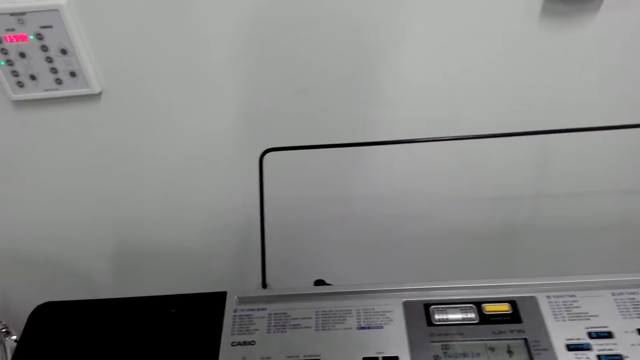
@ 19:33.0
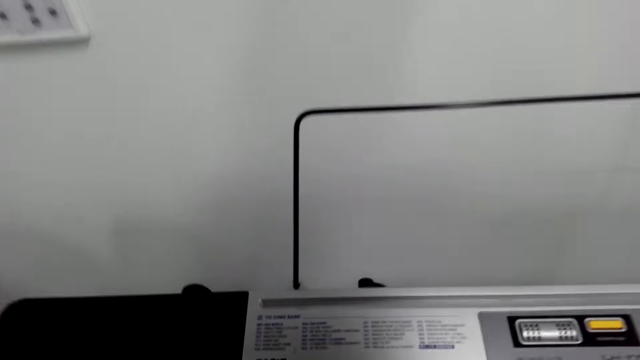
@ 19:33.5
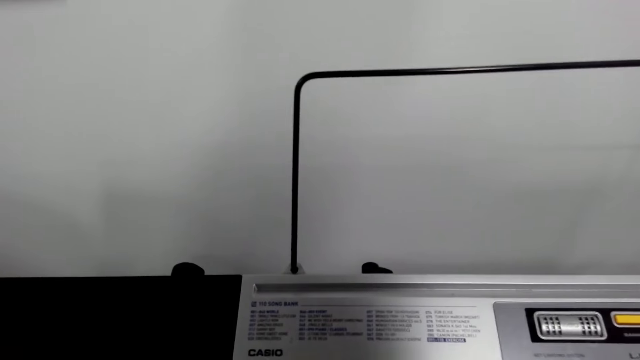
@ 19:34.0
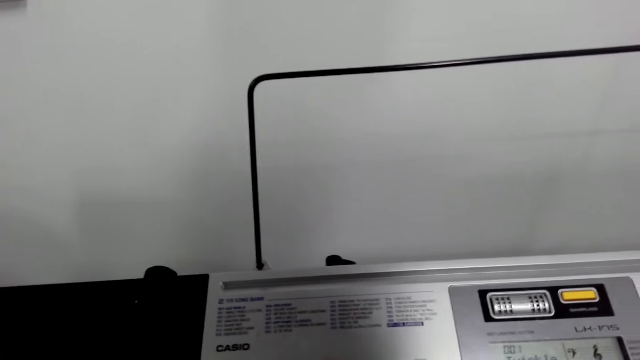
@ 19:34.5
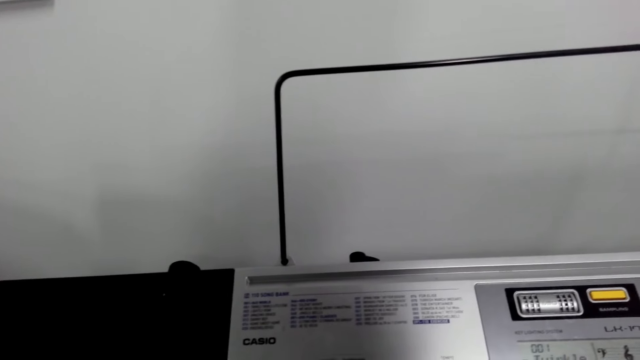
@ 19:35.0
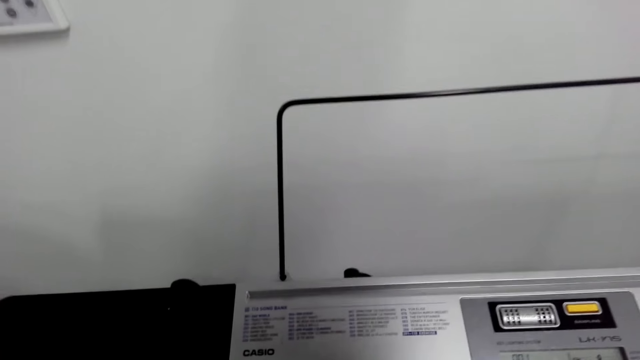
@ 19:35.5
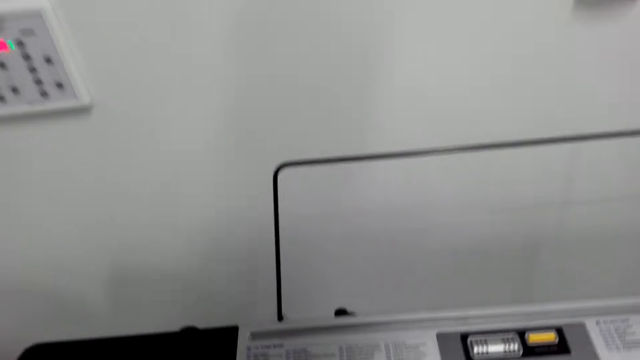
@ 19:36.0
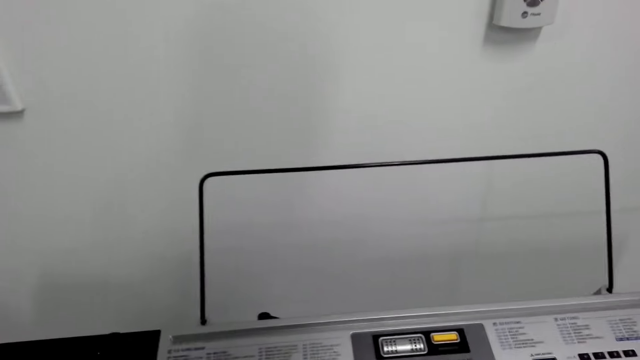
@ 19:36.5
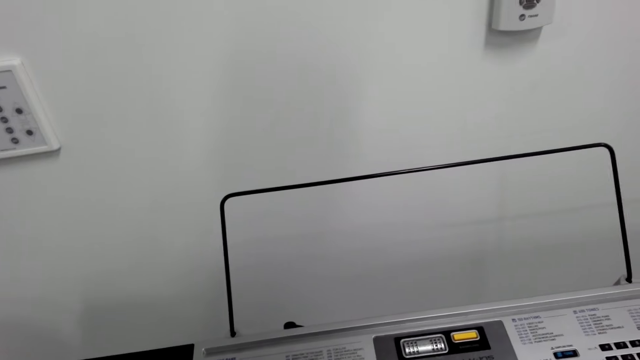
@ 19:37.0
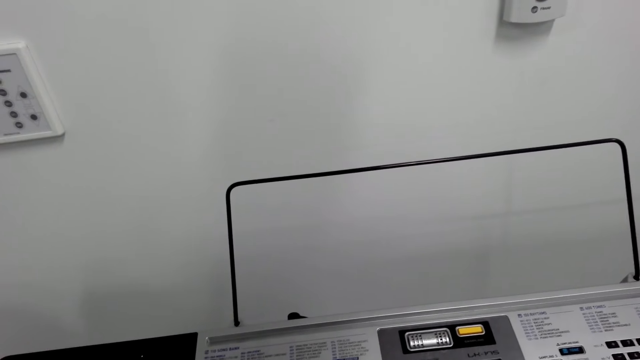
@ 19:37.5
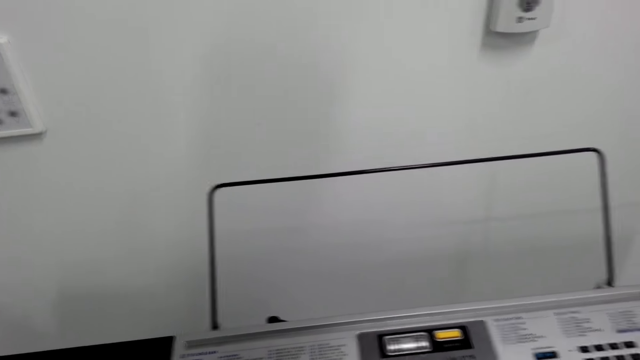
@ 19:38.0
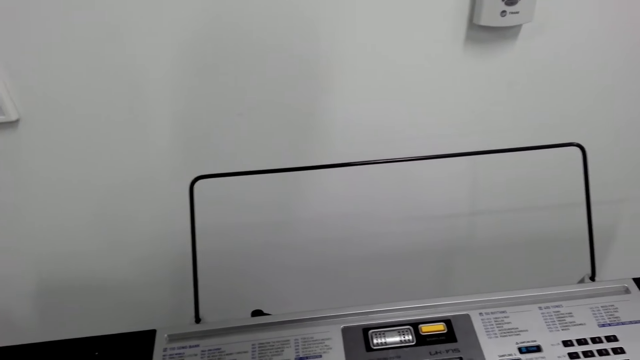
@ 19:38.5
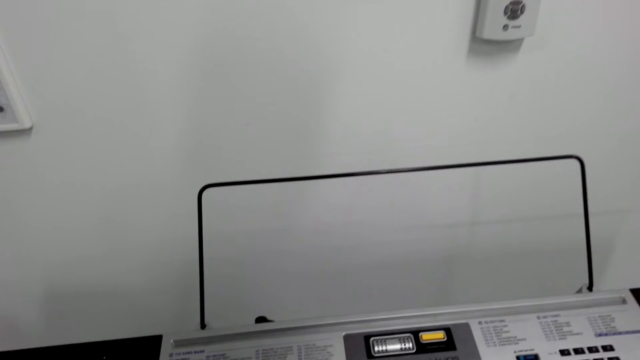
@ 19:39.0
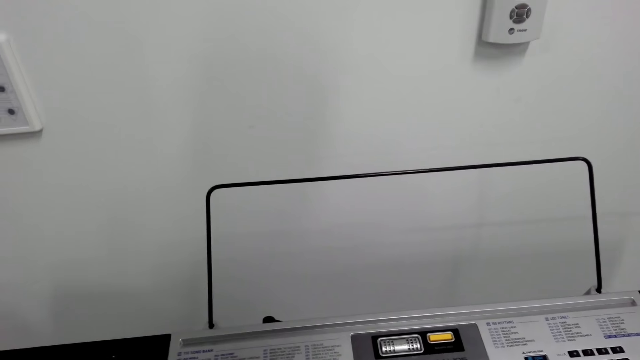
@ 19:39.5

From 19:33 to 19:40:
The camera wearer looks at the piano.

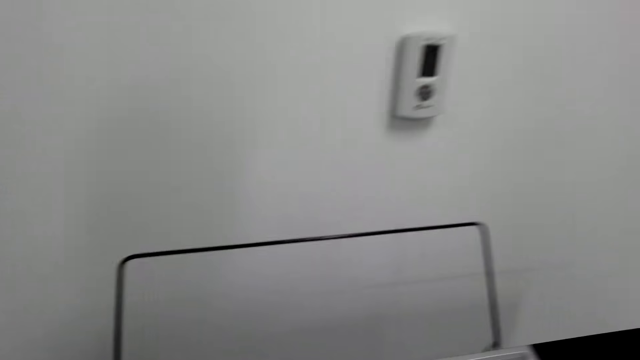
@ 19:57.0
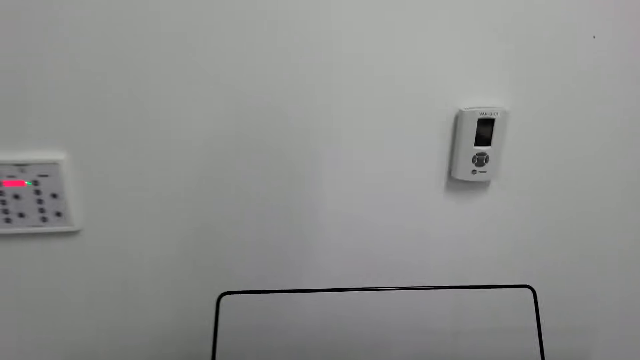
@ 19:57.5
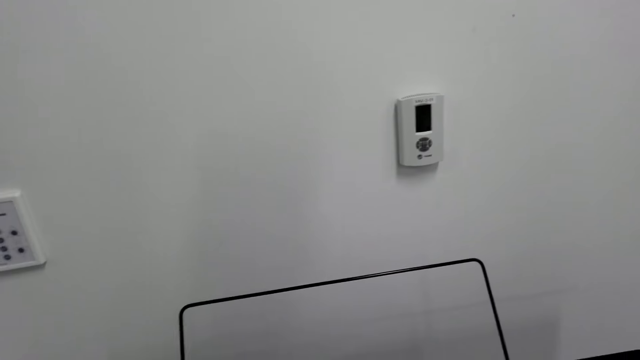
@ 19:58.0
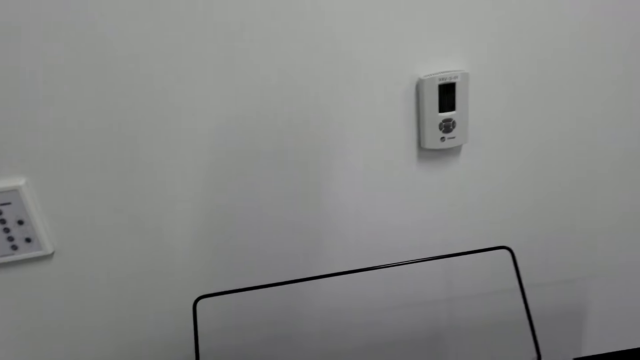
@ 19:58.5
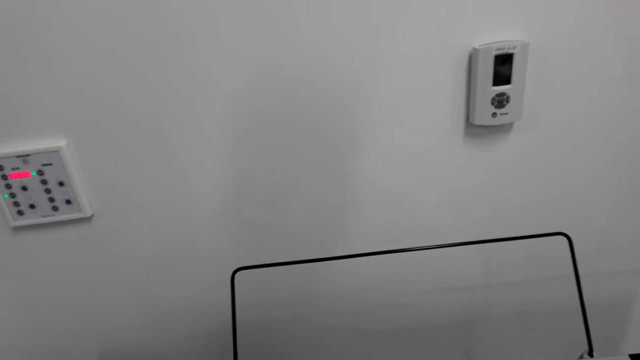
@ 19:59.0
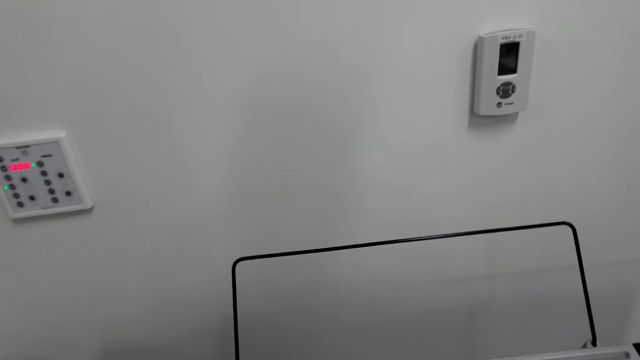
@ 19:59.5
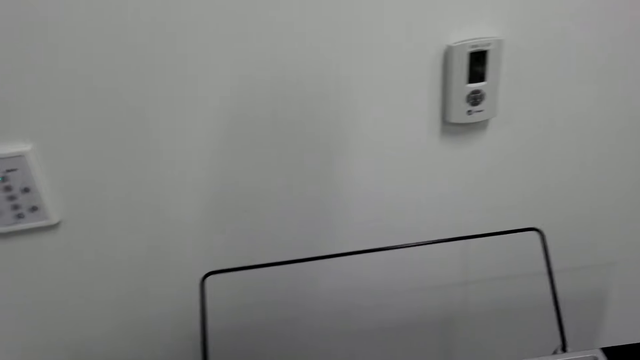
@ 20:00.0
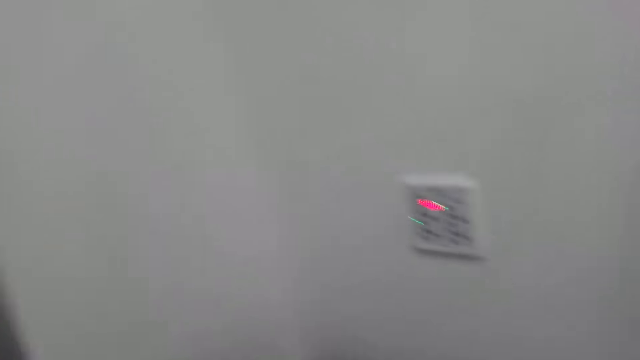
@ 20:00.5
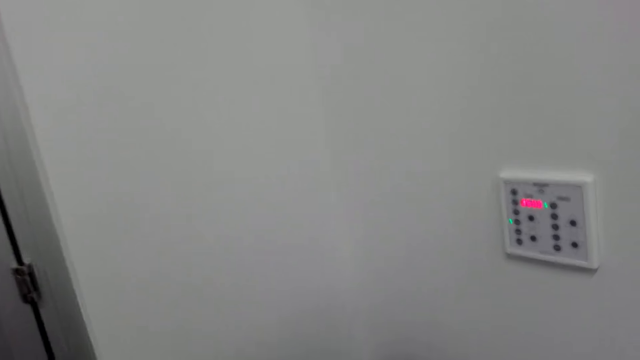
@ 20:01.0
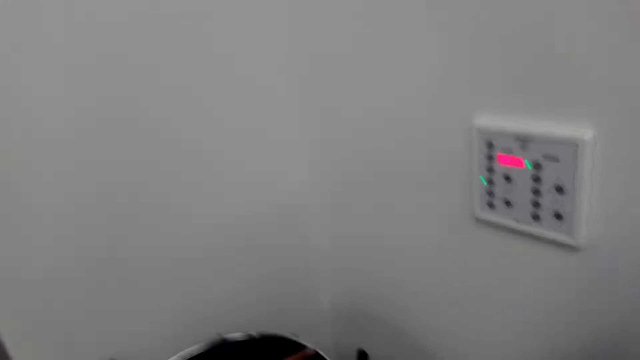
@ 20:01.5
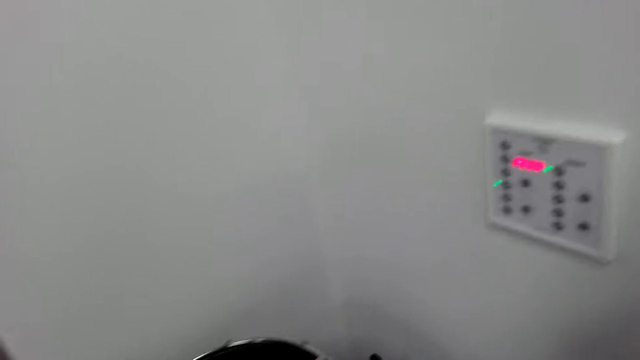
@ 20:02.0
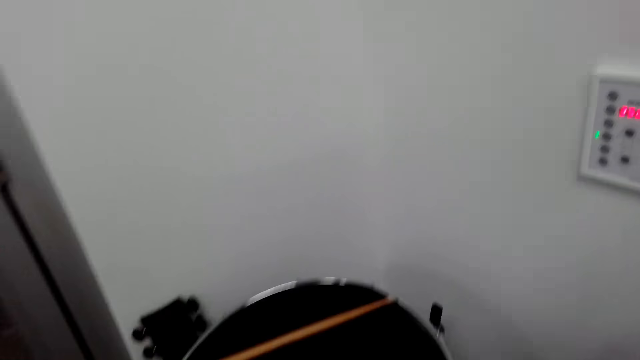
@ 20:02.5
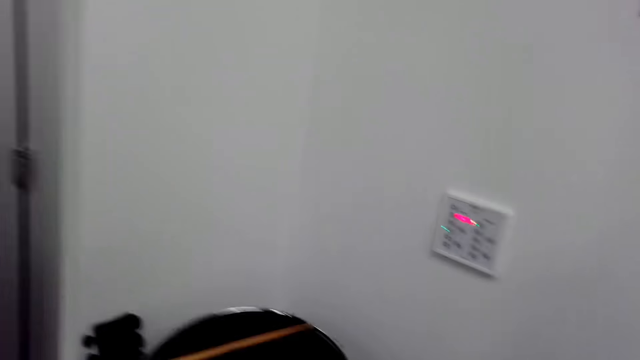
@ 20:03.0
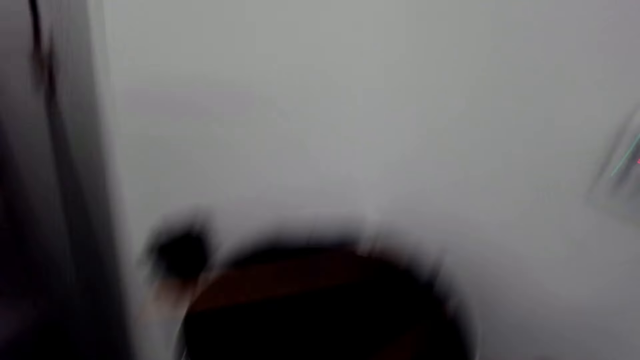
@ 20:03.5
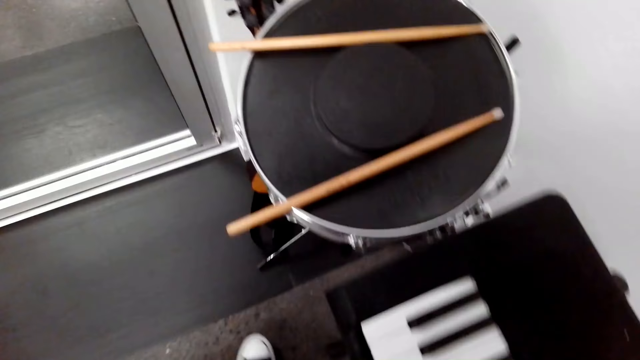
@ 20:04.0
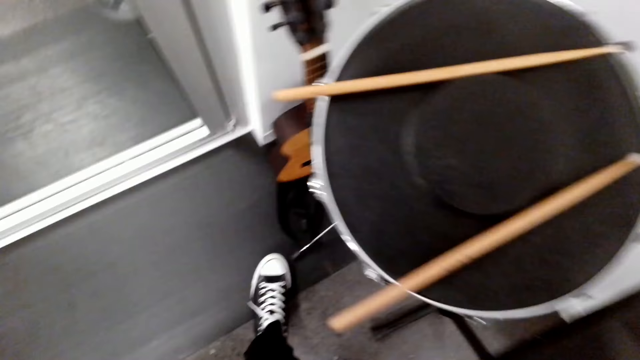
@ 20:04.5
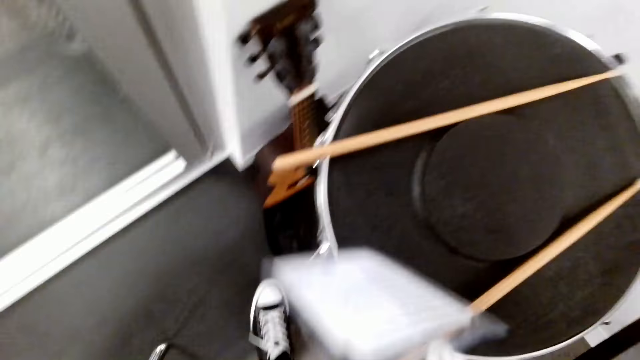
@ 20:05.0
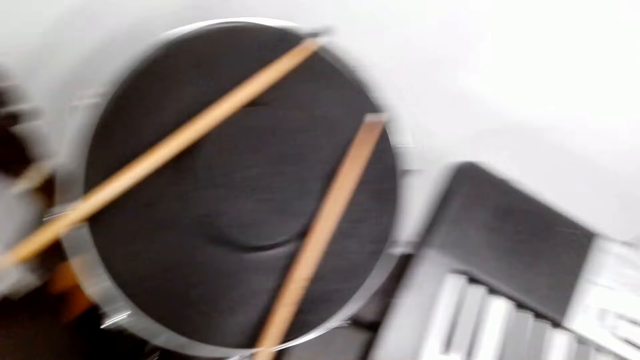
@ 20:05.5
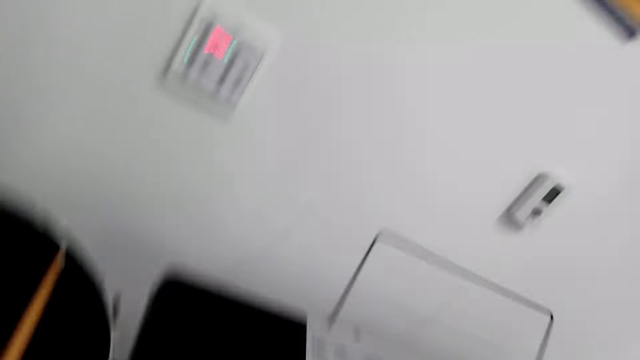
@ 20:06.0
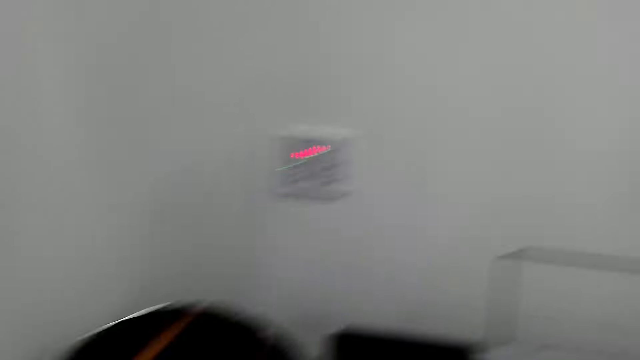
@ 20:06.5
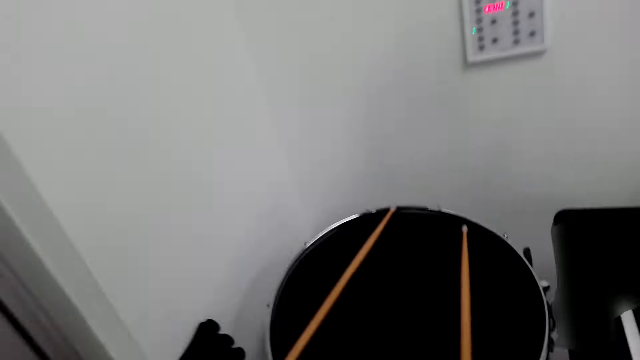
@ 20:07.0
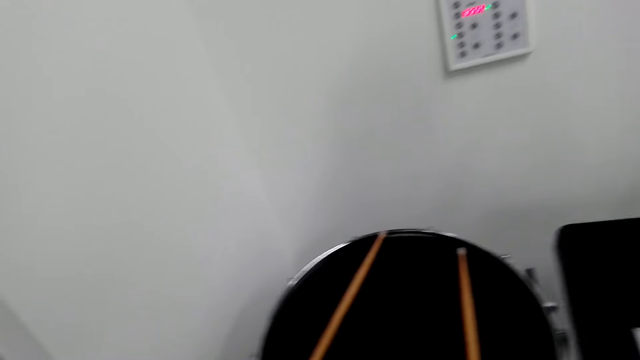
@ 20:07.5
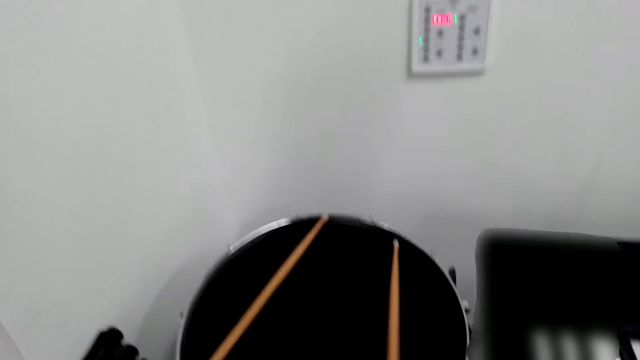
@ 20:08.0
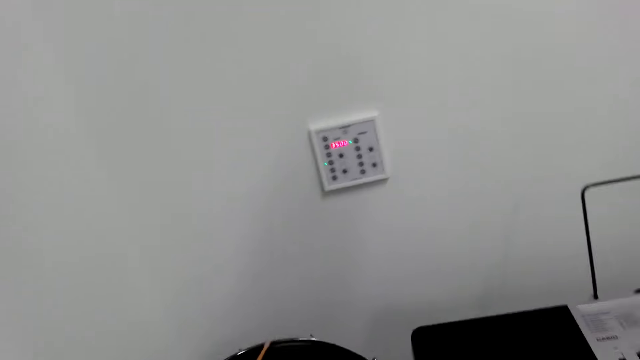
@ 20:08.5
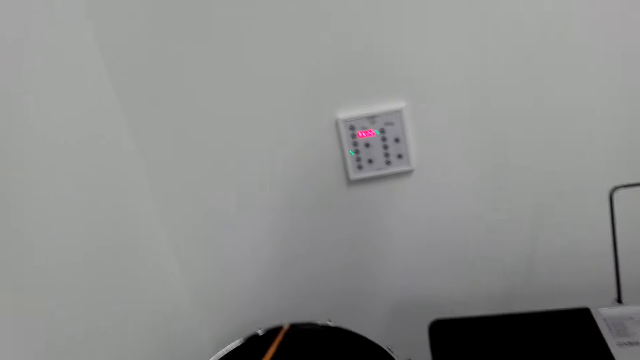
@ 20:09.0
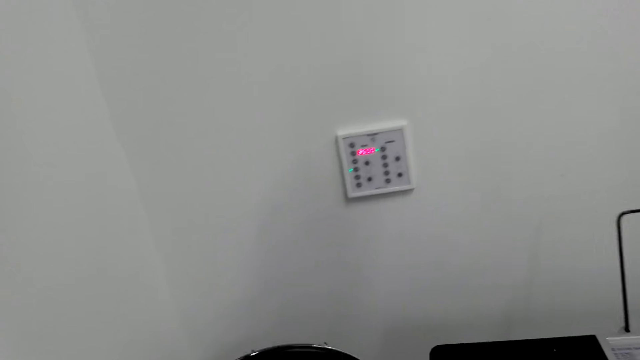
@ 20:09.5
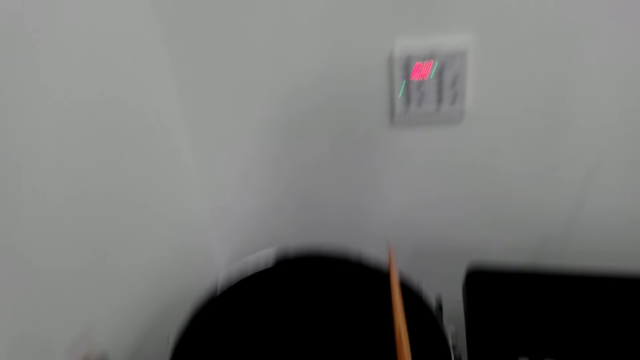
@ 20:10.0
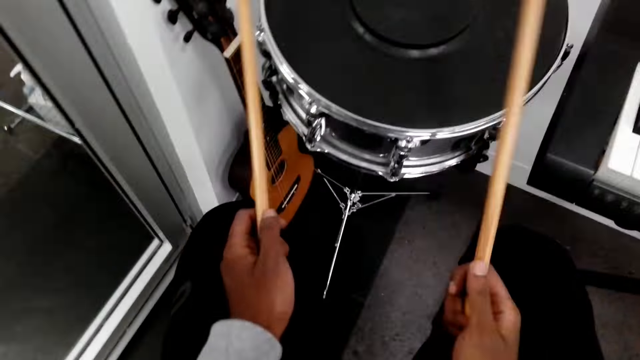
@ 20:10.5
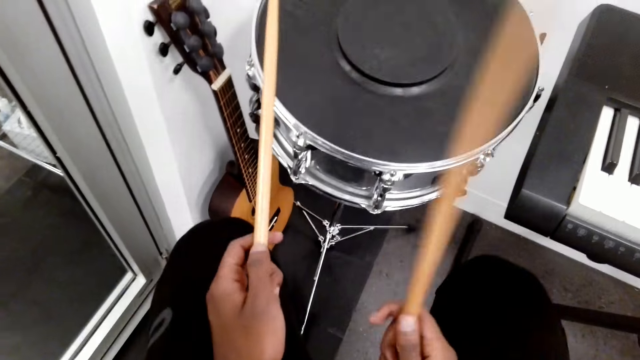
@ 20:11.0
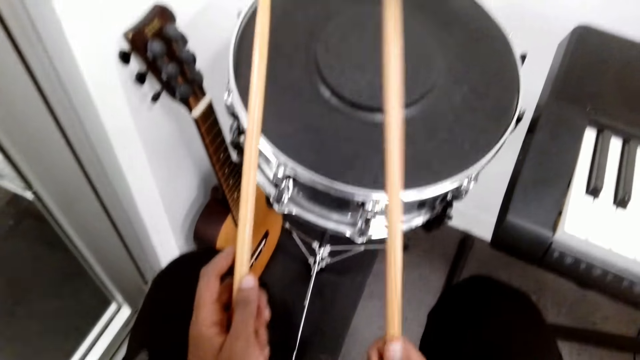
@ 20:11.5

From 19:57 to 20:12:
The camera wearer looks on the wall. They move towards the drum. They play the drum sets. They pick up the drum sticks.
